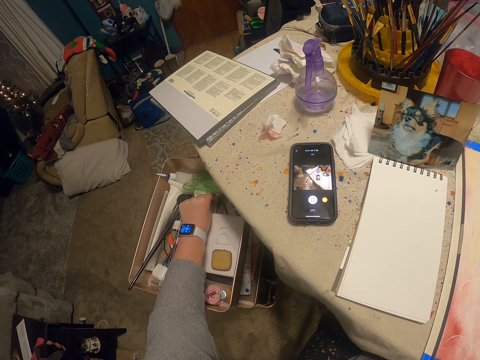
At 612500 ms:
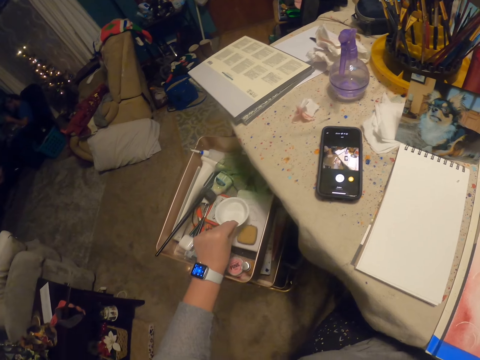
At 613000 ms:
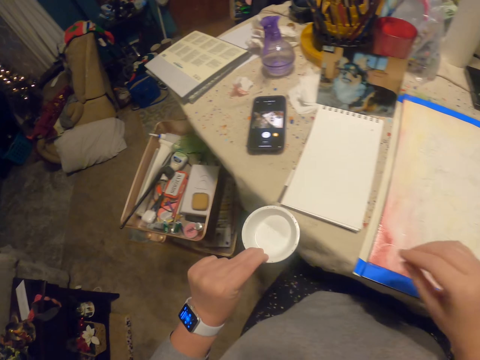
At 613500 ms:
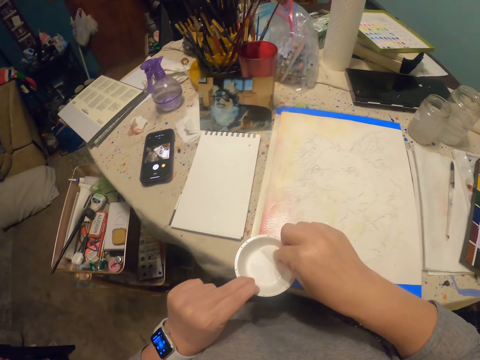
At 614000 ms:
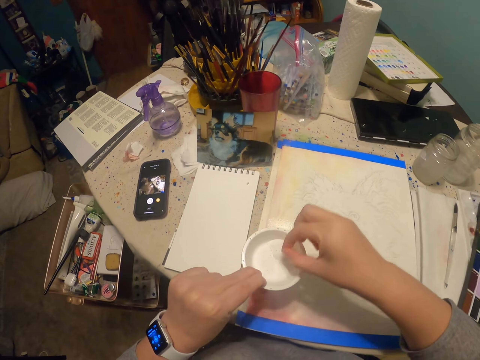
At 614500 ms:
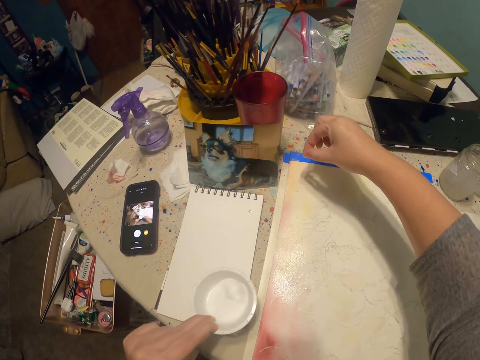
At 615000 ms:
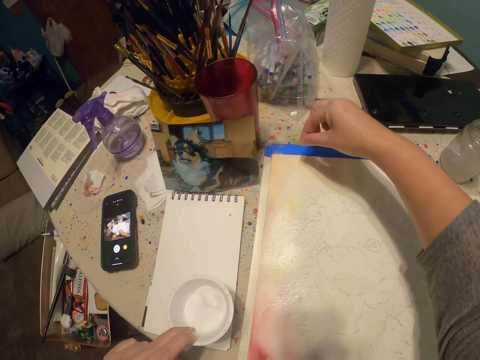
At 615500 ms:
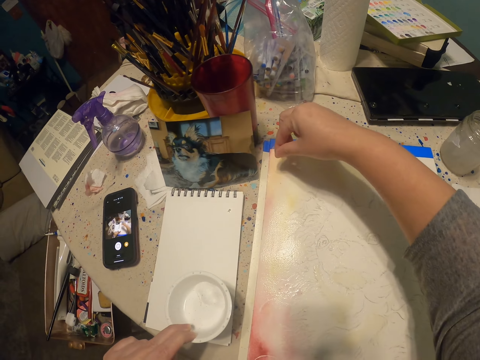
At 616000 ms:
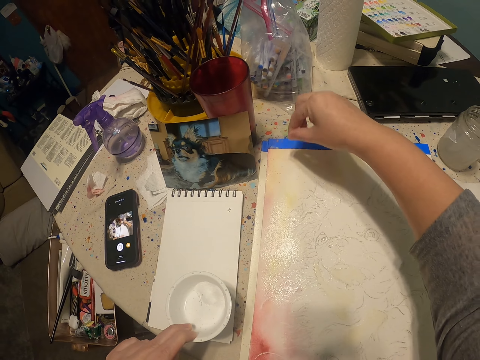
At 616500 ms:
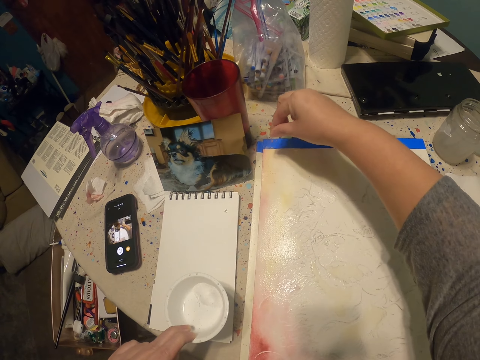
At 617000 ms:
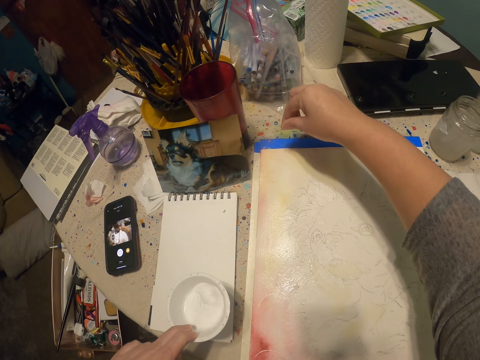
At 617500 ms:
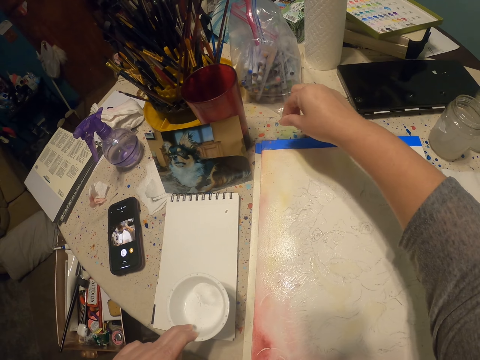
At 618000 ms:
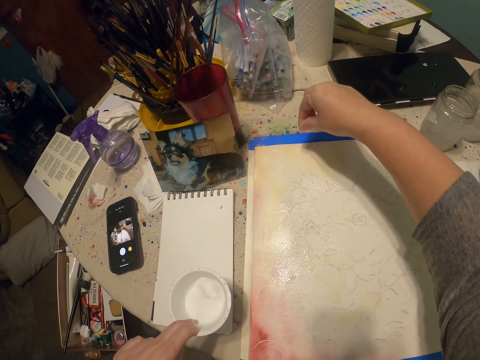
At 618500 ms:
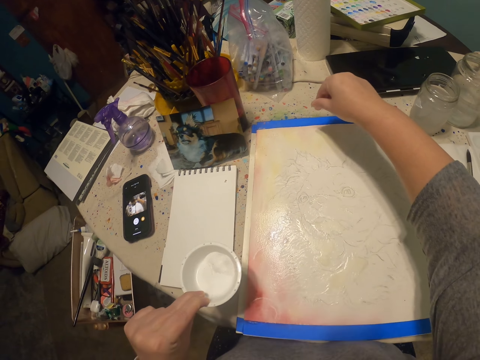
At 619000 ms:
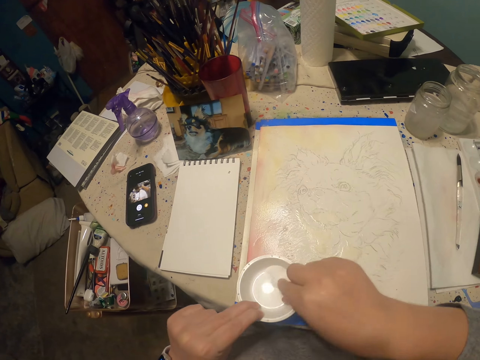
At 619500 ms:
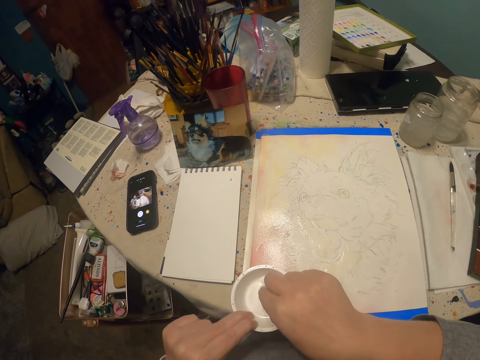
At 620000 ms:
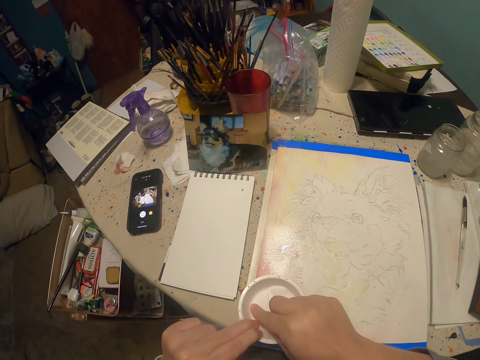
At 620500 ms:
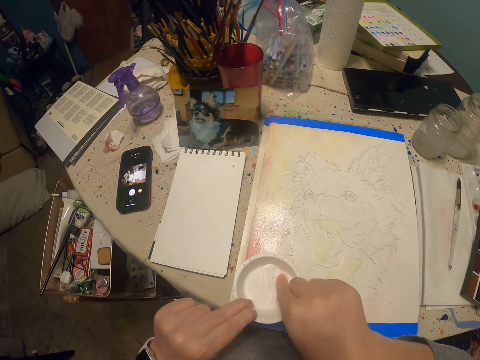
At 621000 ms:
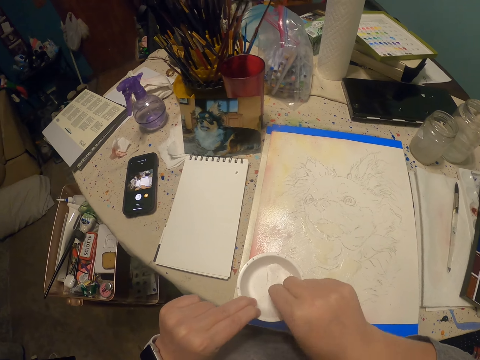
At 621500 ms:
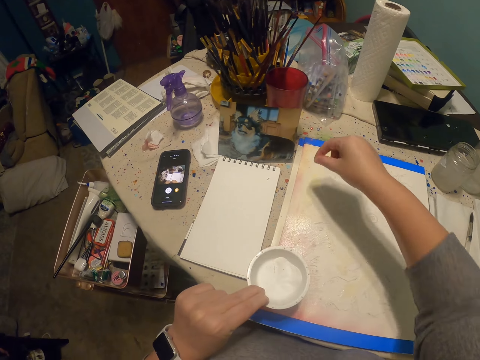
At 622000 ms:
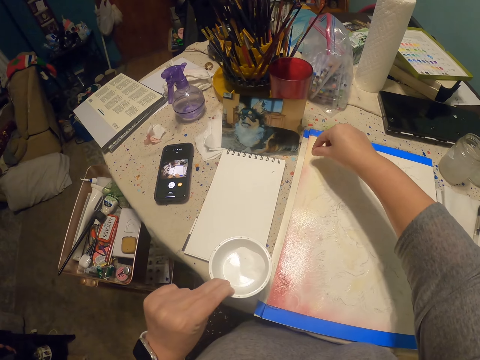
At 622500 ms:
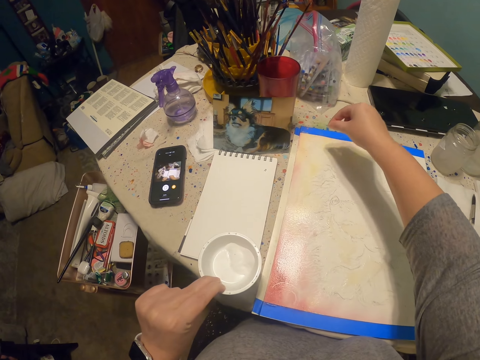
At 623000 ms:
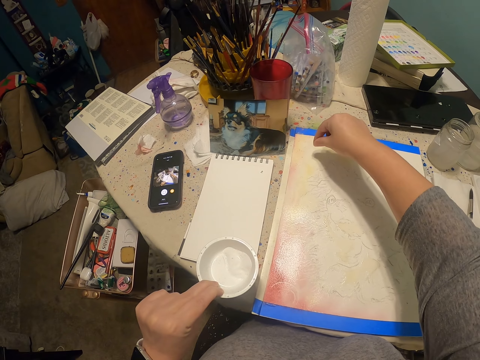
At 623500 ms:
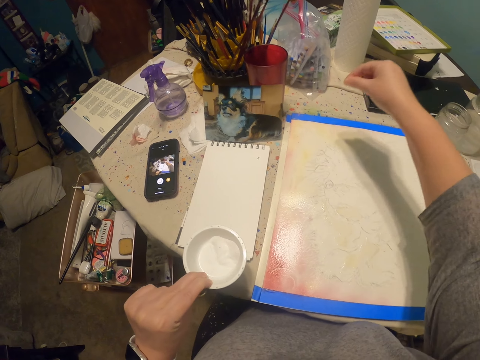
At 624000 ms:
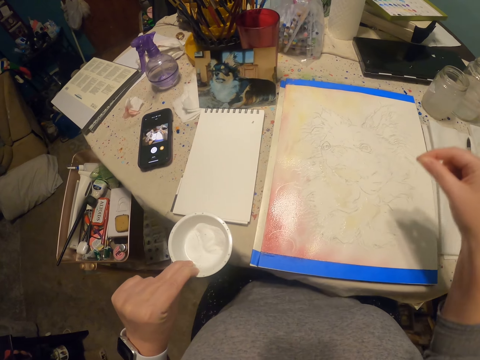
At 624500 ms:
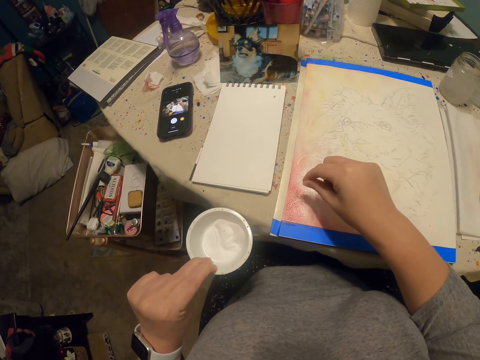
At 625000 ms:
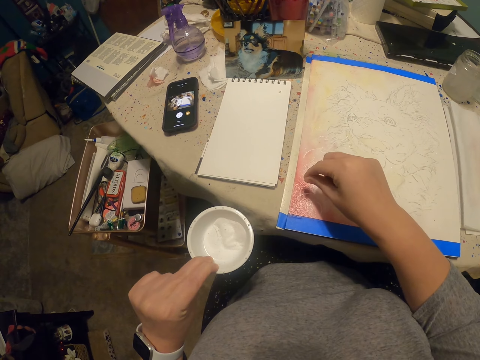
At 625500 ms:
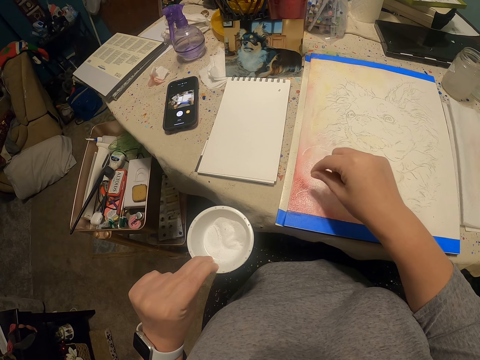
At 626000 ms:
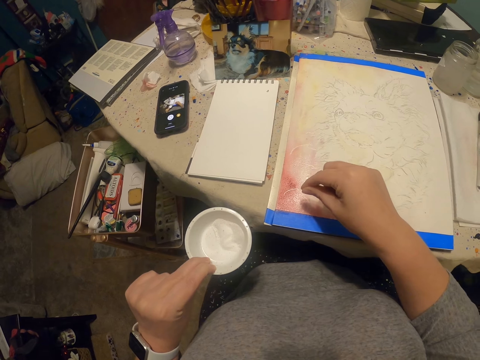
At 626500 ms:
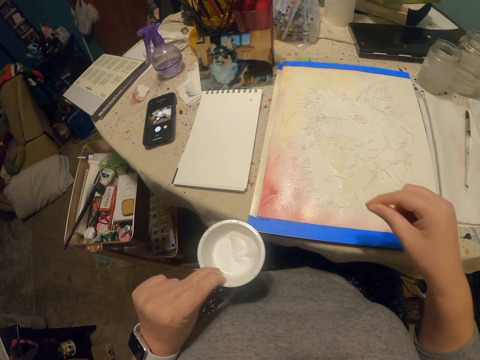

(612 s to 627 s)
The camera wearer picks up the acrylic paint can. They sprinkle the acrylic paint on the portrait.

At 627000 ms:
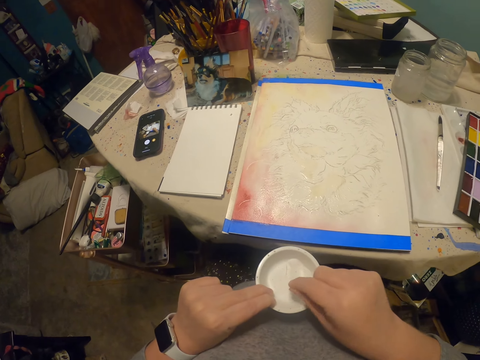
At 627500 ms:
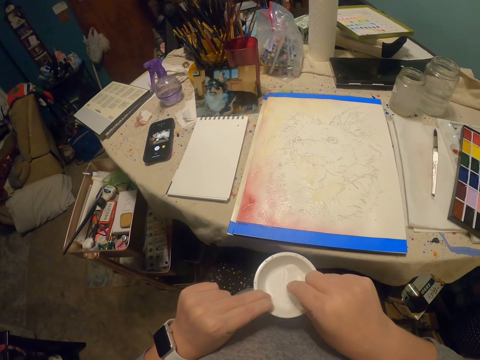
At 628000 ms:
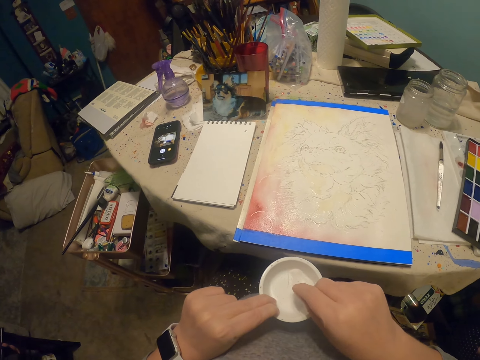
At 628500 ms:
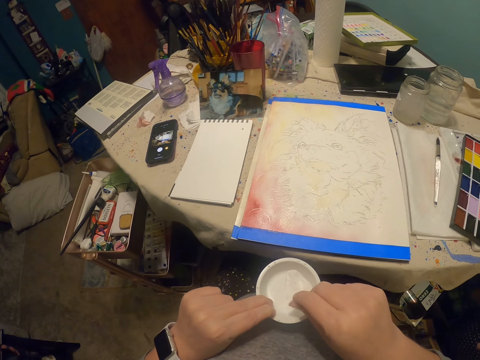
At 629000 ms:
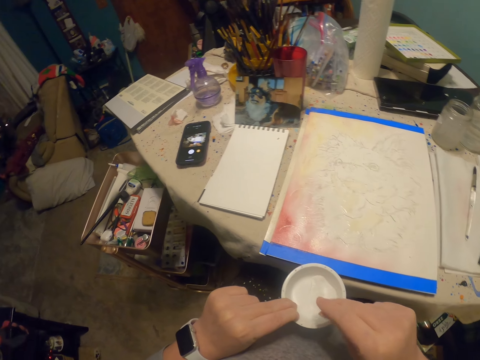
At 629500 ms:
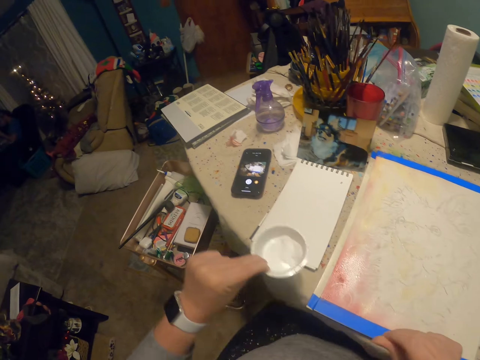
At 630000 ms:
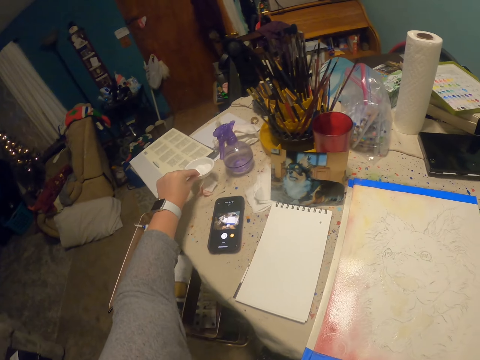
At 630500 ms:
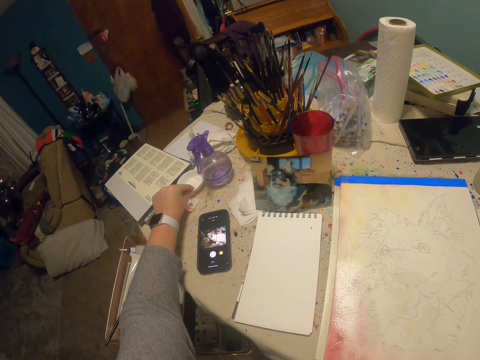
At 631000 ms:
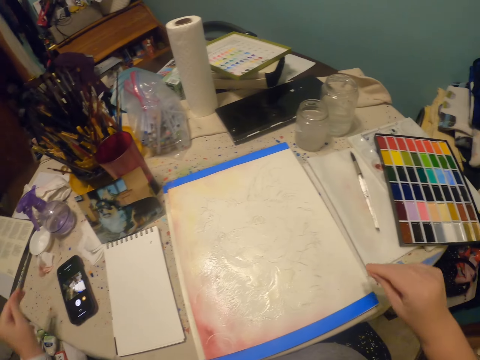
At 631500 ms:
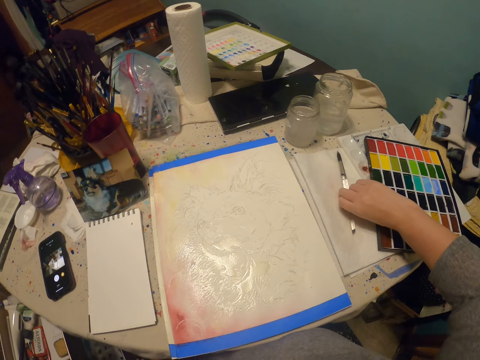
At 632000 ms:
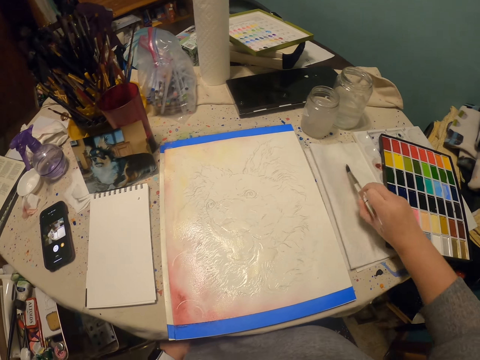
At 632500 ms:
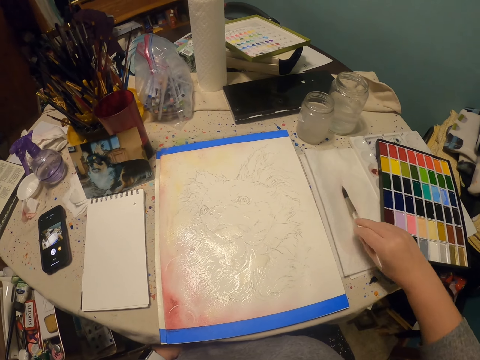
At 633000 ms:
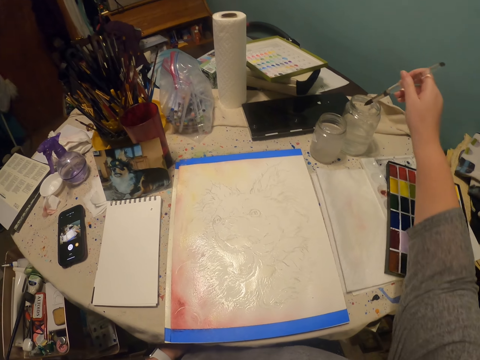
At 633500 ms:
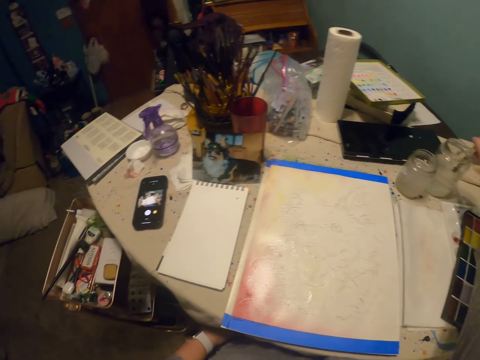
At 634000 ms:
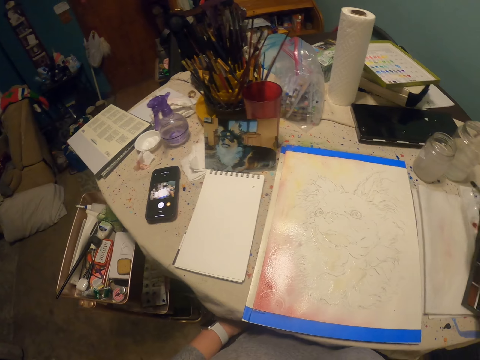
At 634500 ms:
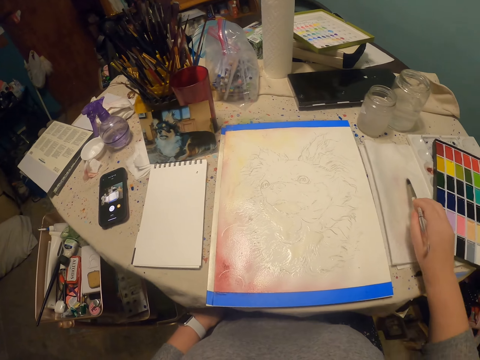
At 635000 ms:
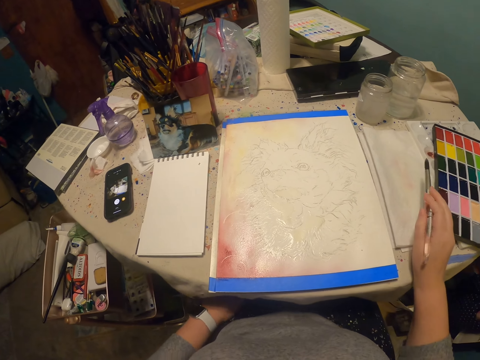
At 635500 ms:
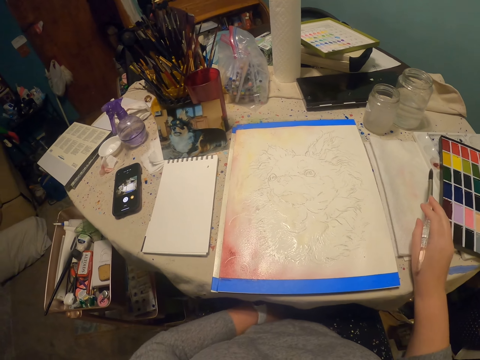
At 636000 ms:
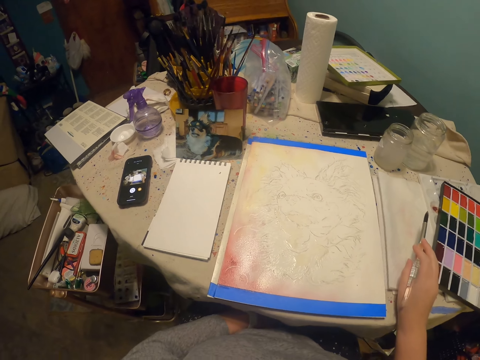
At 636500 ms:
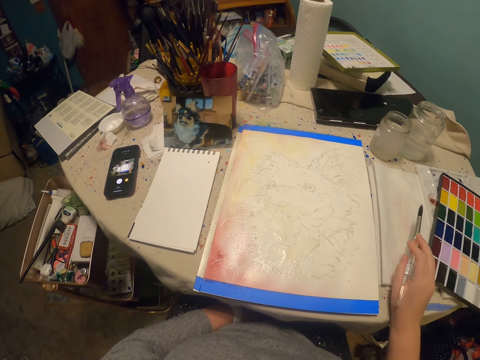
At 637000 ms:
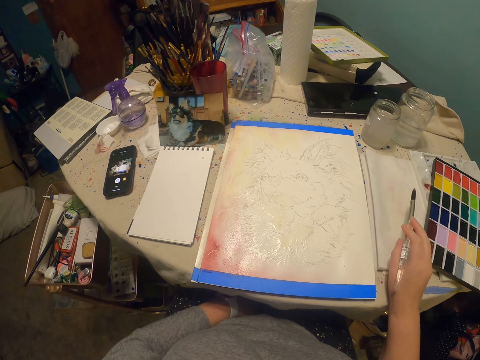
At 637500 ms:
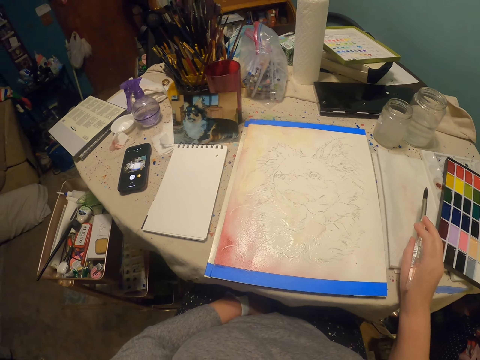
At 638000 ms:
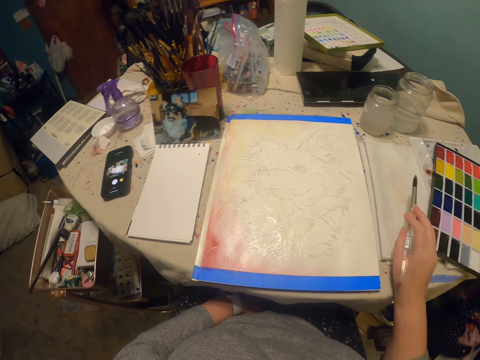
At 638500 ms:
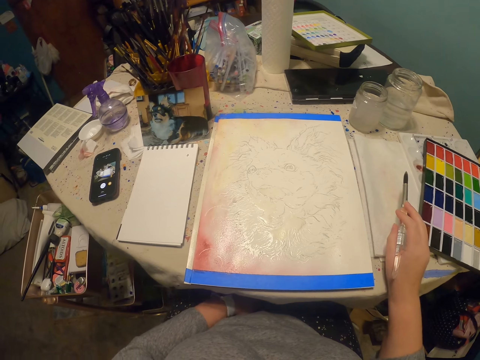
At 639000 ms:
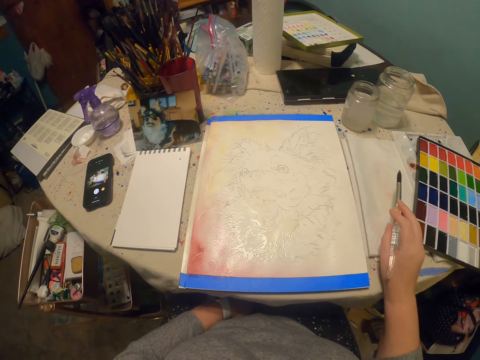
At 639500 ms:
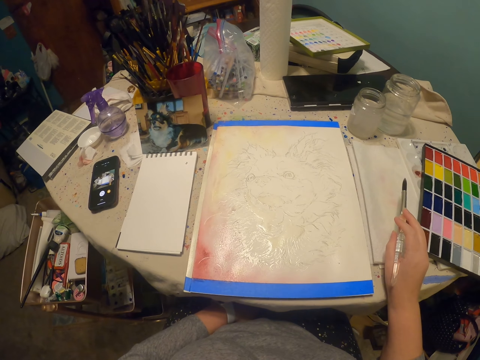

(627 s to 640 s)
The camera wearer places the acrylic paint can on the table. They pick up the paint brush. They wipe the paint brush with the cloth. They dip the paint brush in the water can. They dry the paint brush with the cloth.
